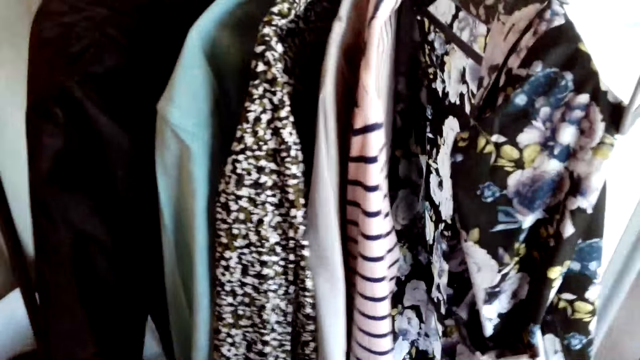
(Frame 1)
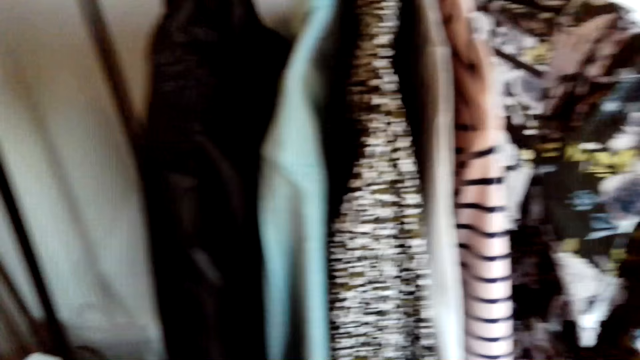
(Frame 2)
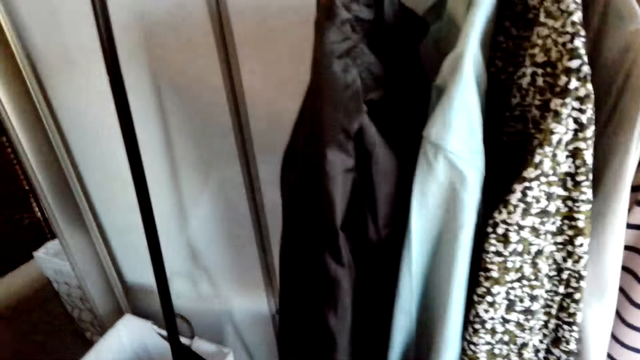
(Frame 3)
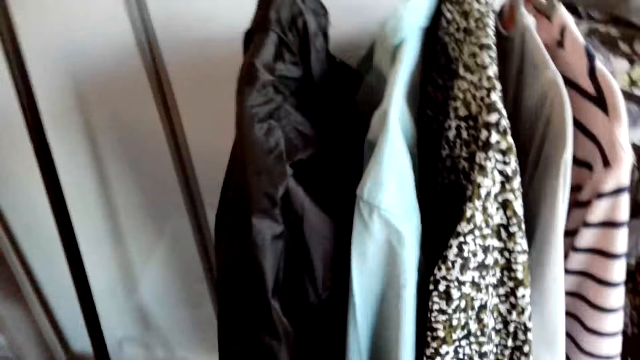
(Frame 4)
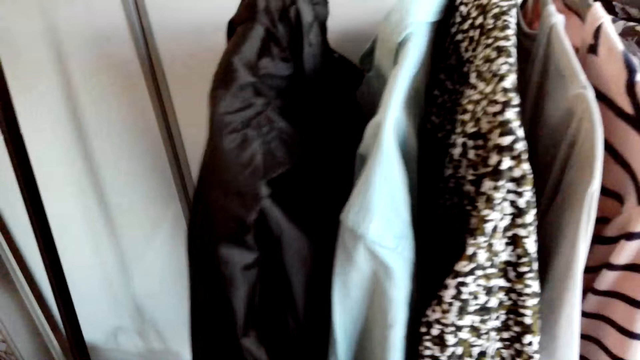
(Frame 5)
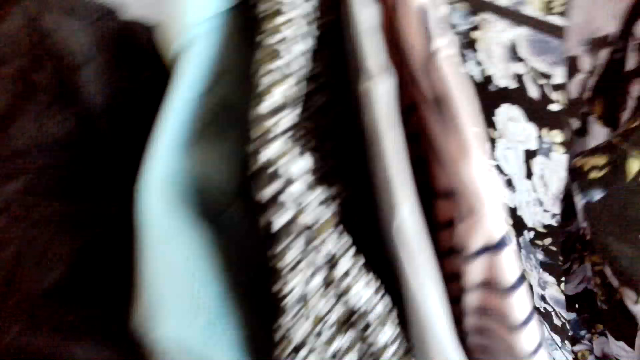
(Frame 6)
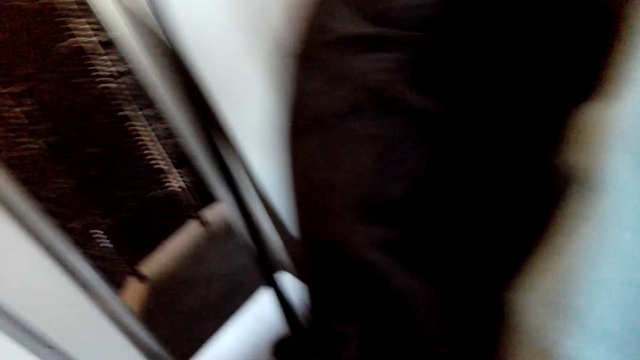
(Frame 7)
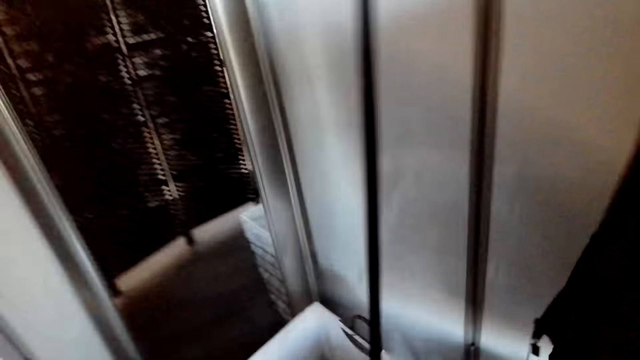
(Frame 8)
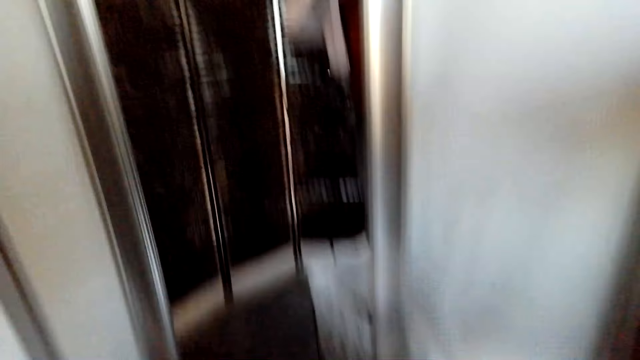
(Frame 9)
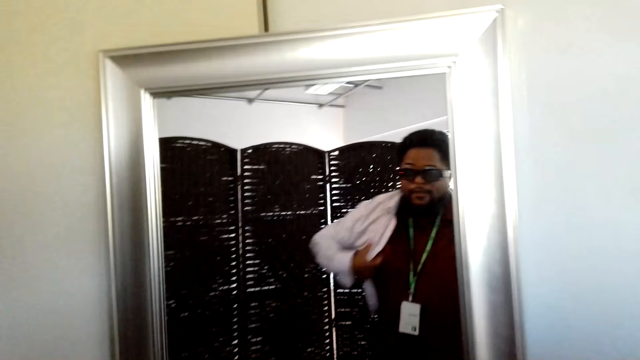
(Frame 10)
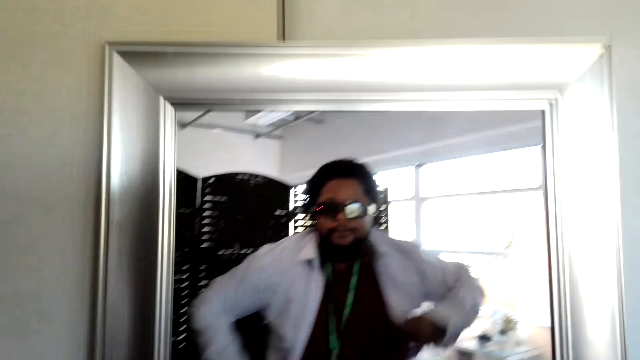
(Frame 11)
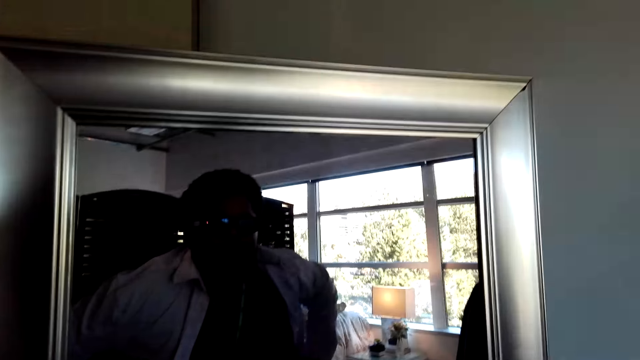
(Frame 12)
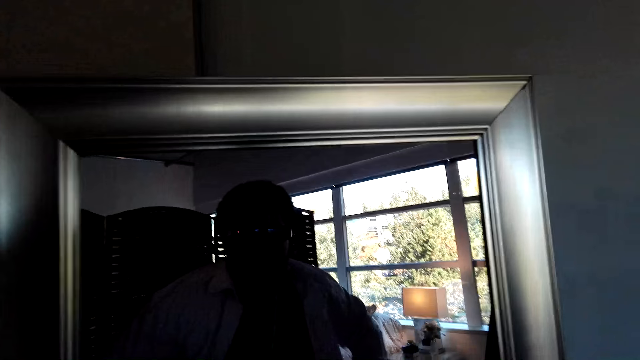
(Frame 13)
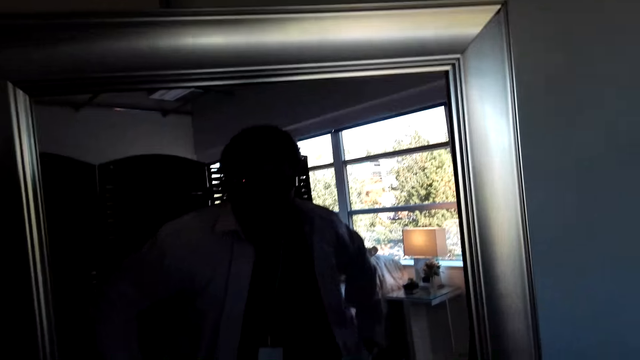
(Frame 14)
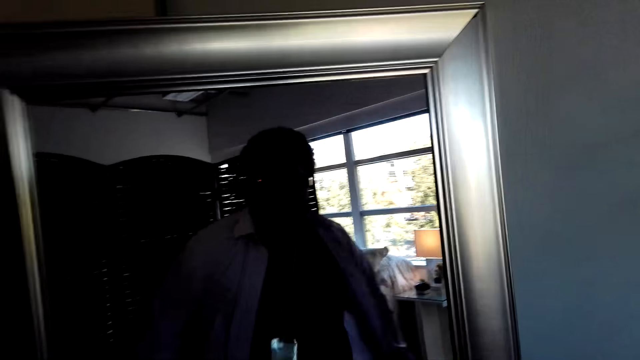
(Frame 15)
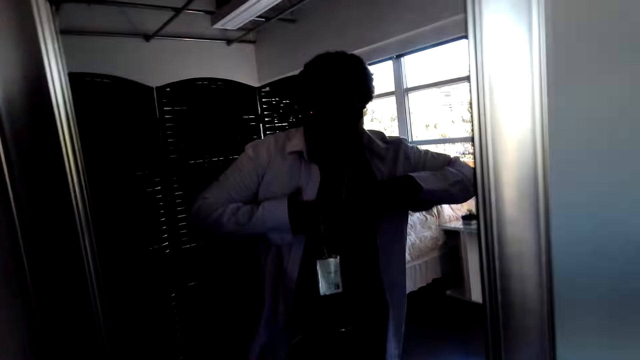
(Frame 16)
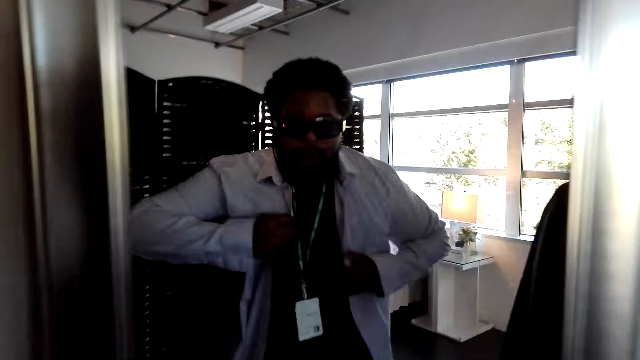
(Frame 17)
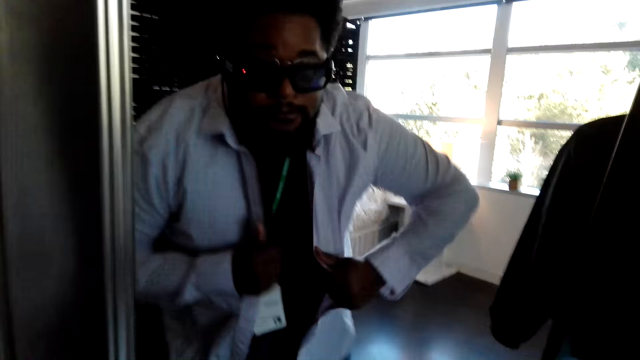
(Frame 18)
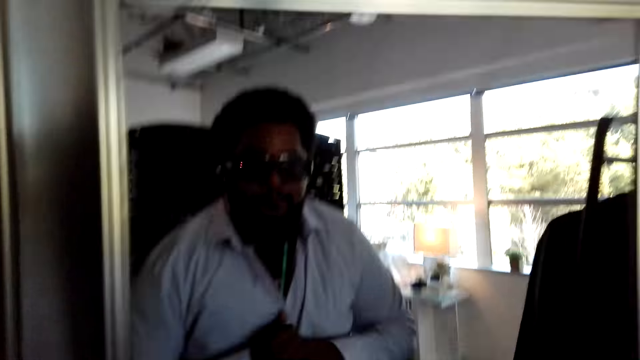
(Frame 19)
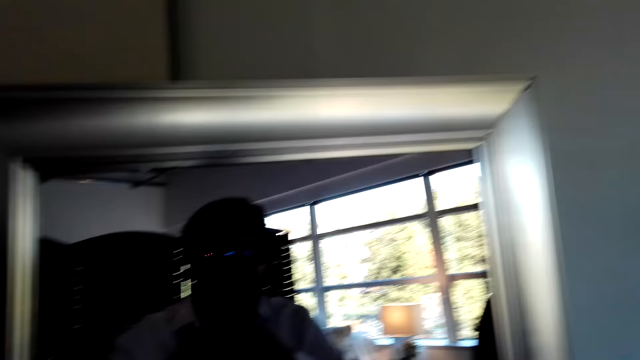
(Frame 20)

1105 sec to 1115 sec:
The camera wearer tries the shirt on. He looks at himself in the mirror.

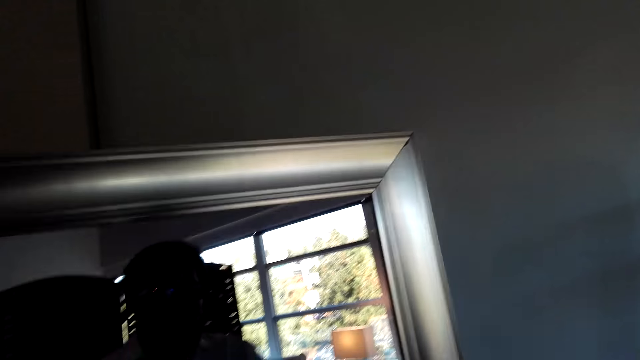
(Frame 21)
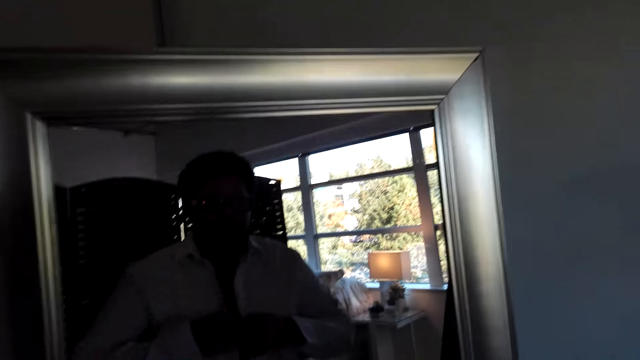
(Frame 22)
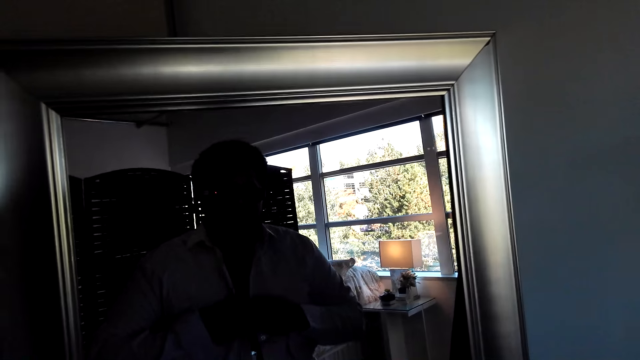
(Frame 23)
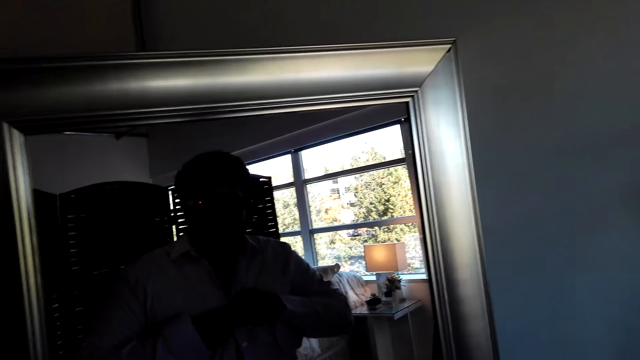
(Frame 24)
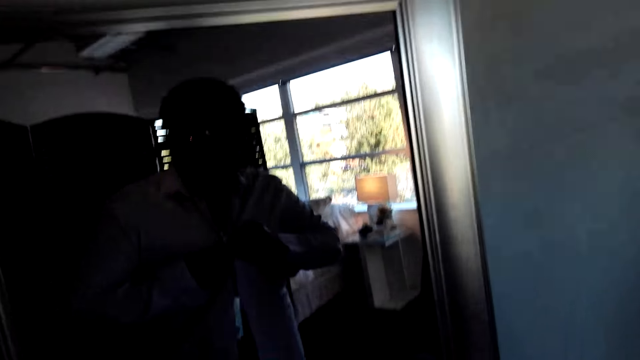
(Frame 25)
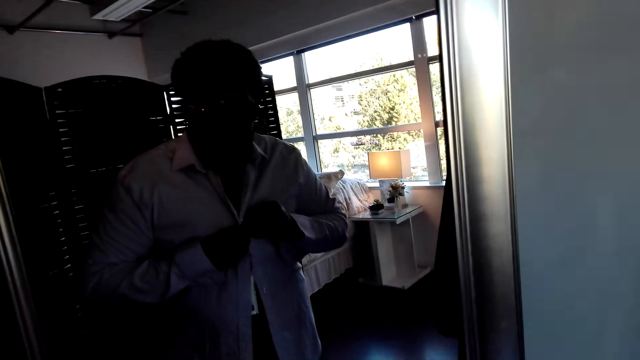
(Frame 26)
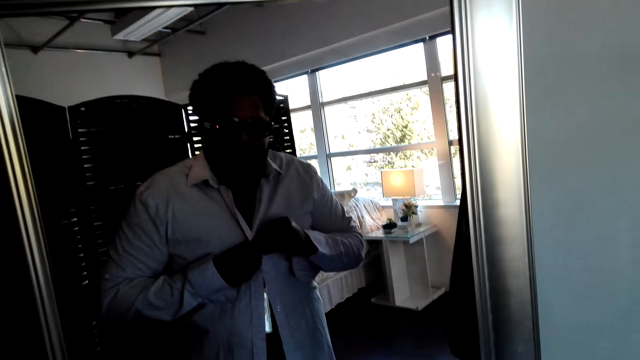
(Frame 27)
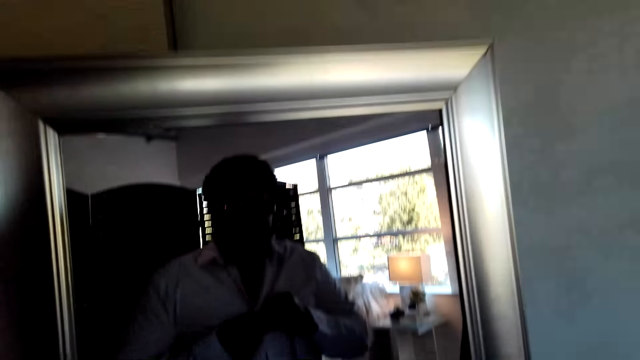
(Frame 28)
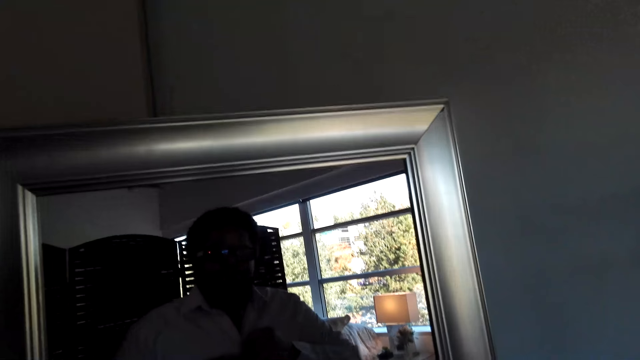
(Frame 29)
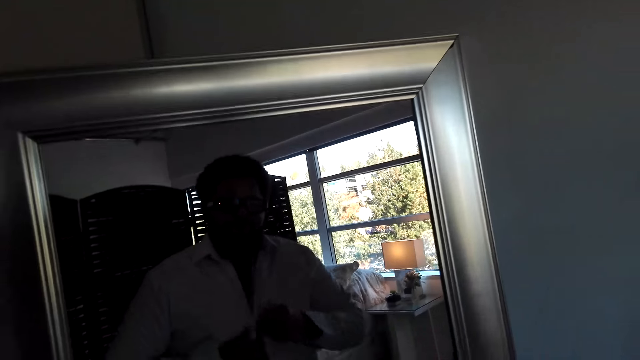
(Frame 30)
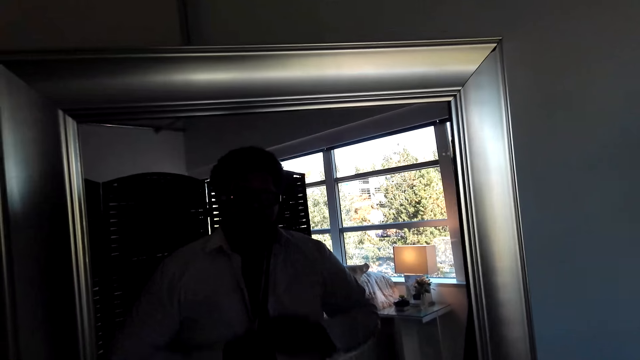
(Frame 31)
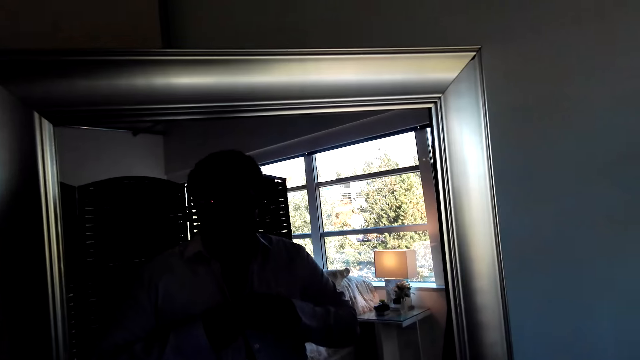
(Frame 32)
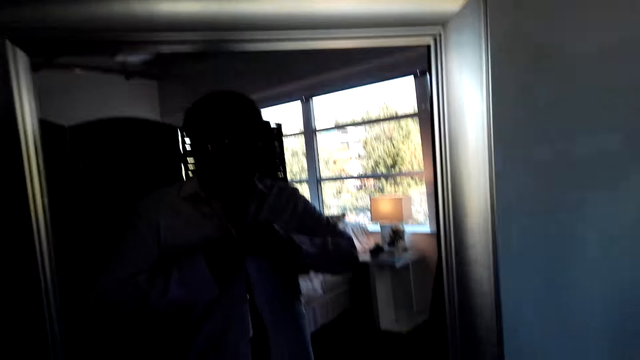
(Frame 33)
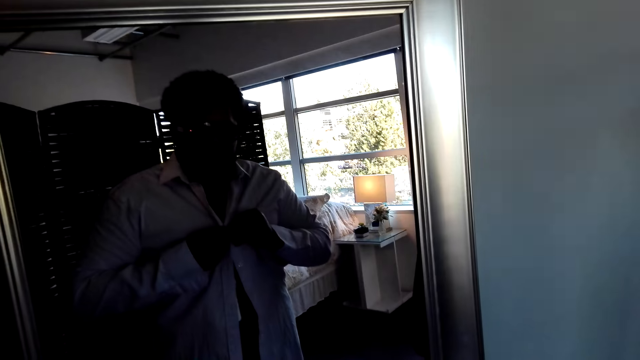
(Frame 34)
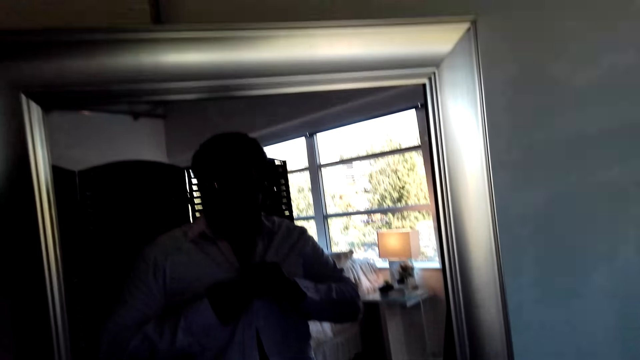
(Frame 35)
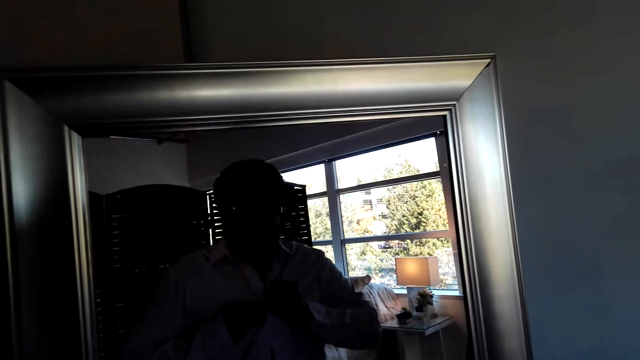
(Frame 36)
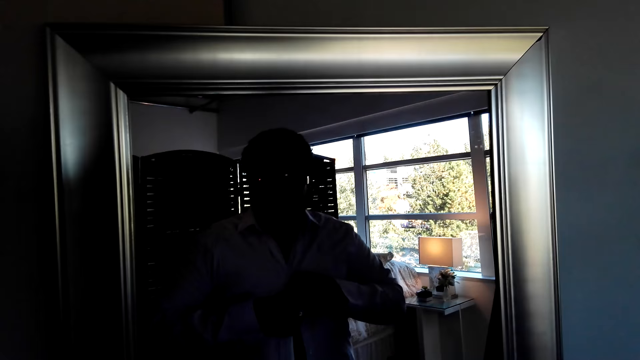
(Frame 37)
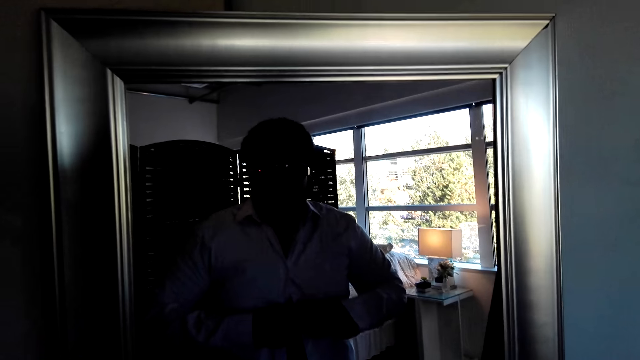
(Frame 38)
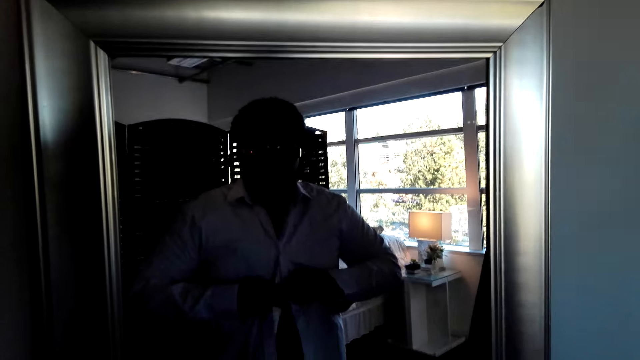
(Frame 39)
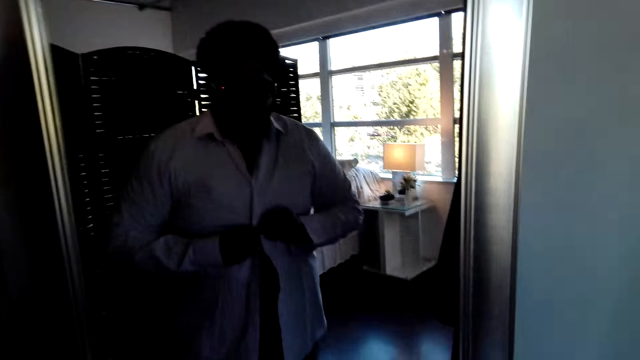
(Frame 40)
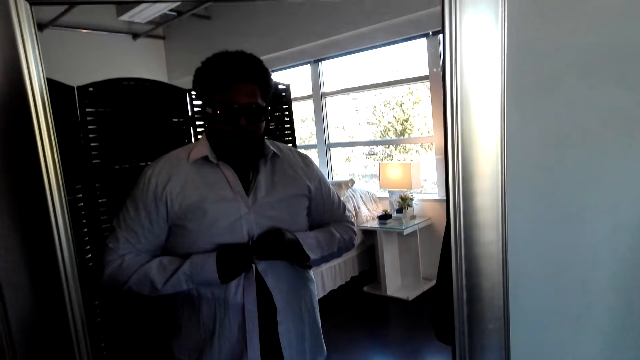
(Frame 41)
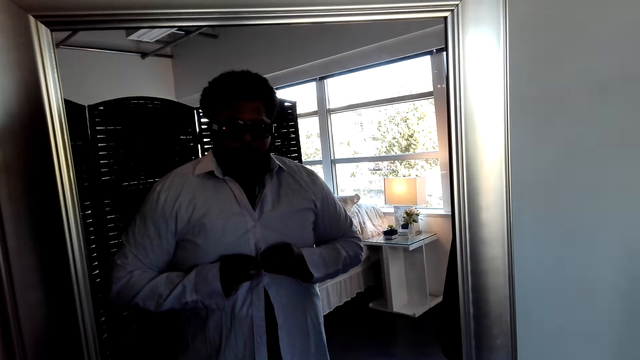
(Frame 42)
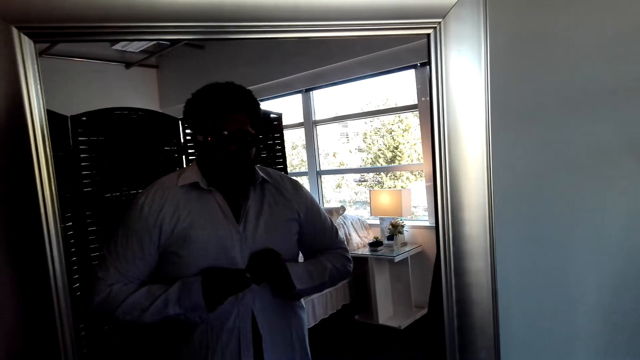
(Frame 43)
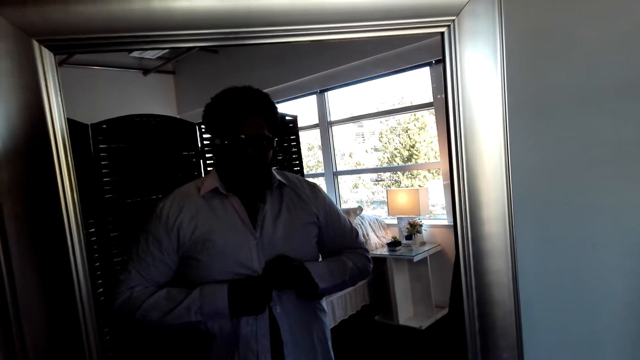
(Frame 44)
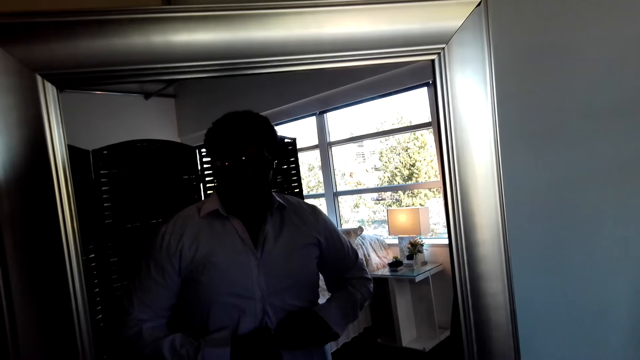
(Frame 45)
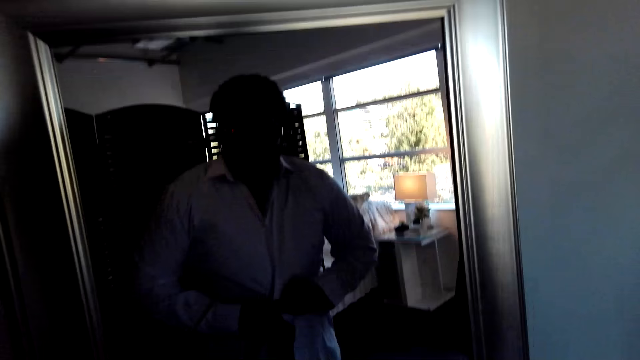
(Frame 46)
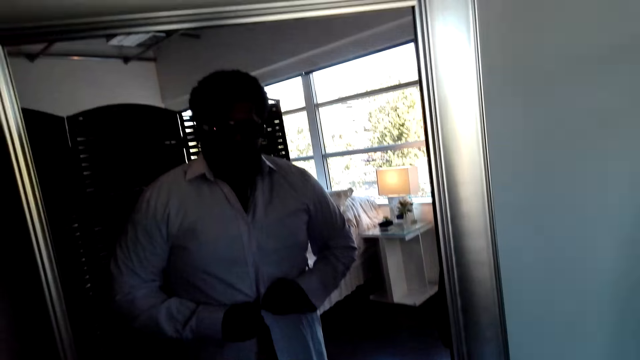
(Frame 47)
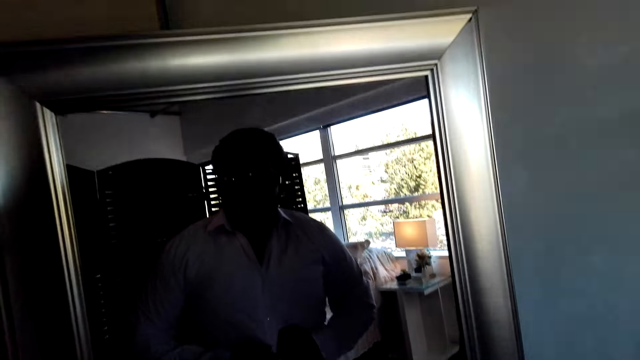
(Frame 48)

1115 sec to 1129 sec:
The camera wearer buttons up the shirt.
